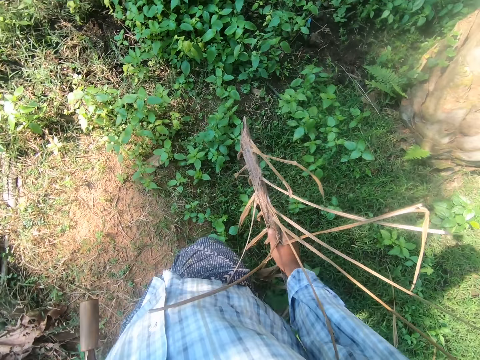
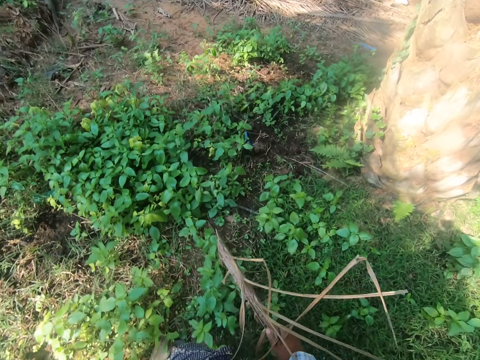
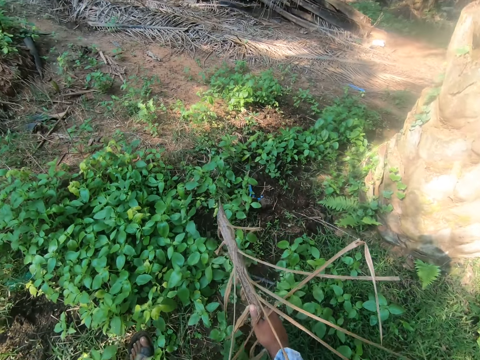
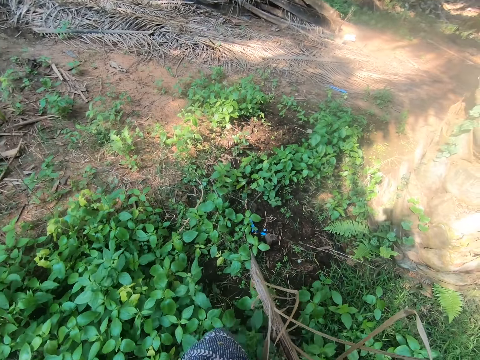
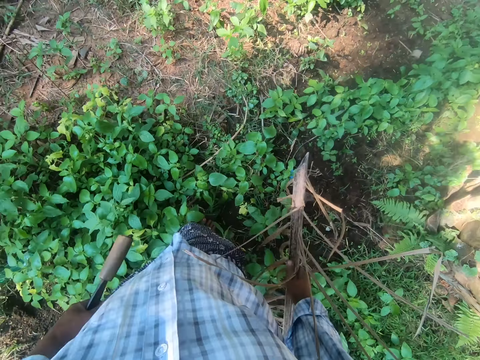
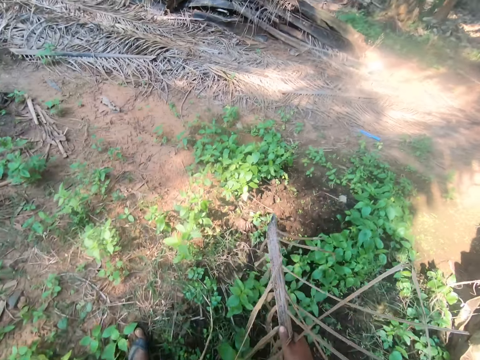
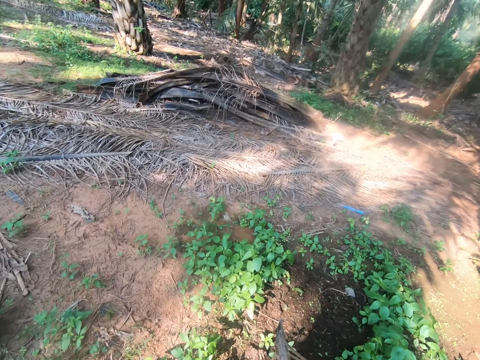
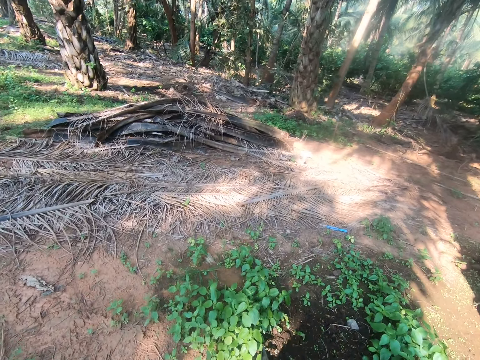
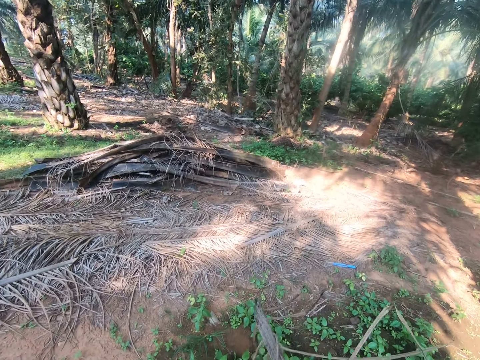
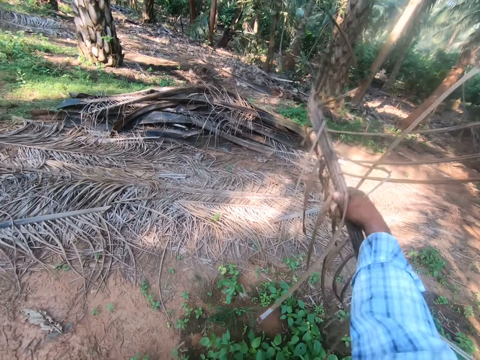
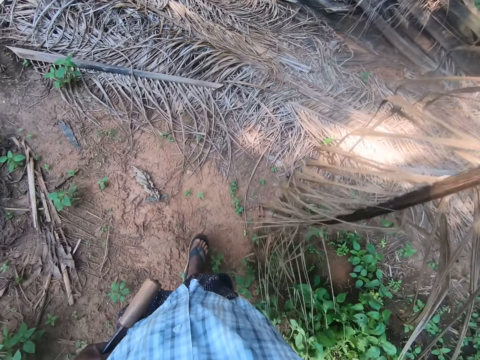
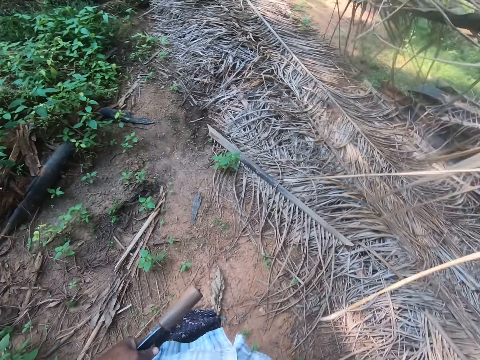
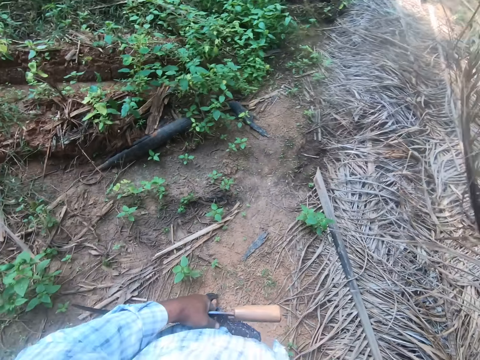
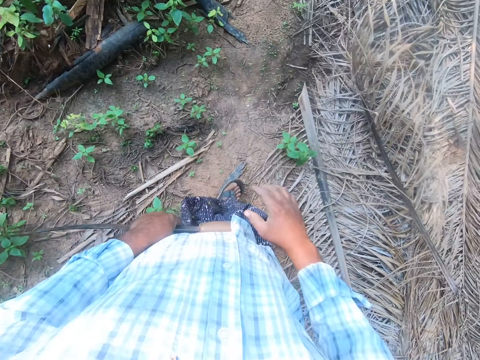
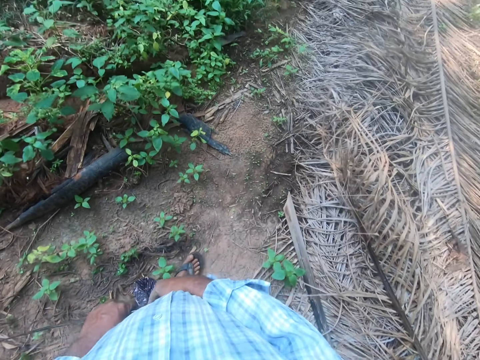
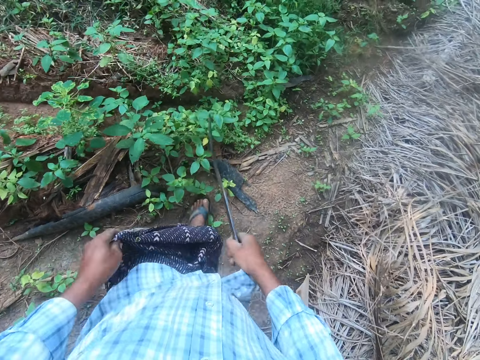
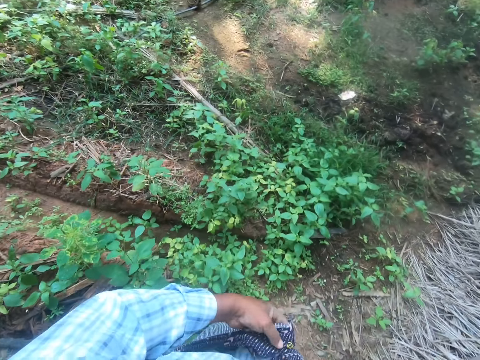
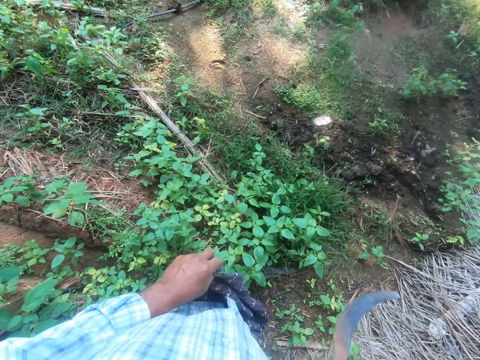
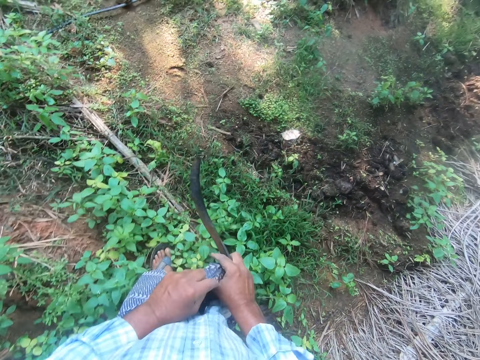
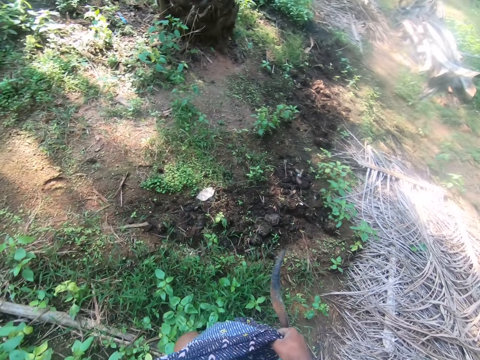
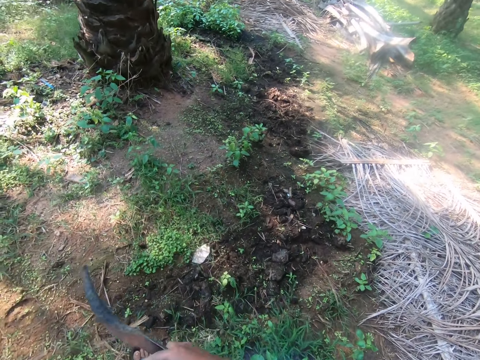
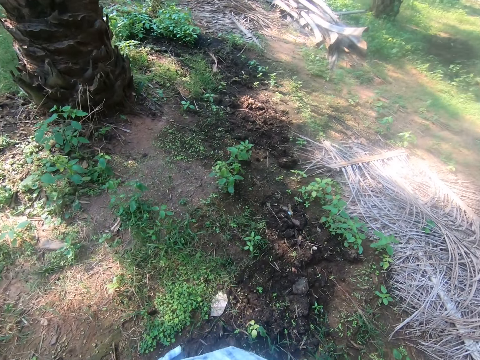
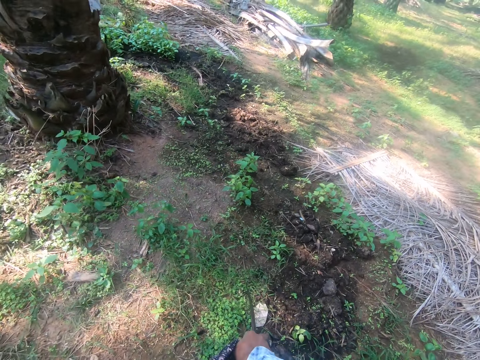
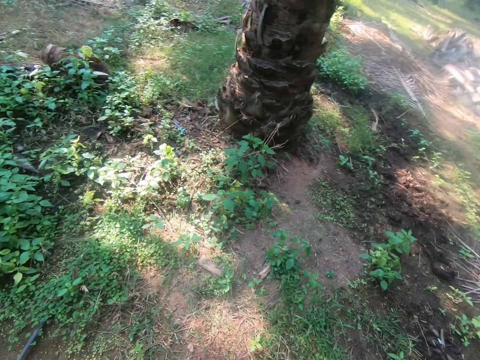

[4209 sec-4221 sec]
The camera wearer drops the palm frond on a pile of palm fronds. He takes the machete from his left hand with his right hand. He adjusts his cloth with both hands. He walks in the farm.

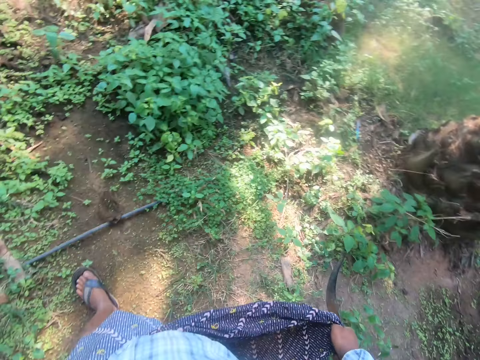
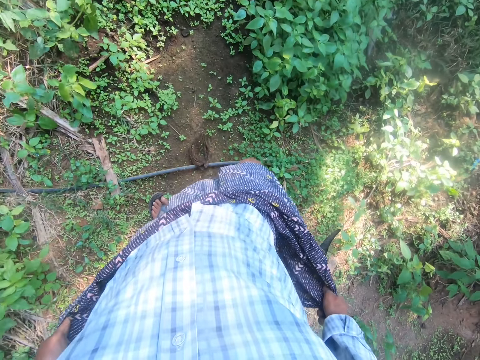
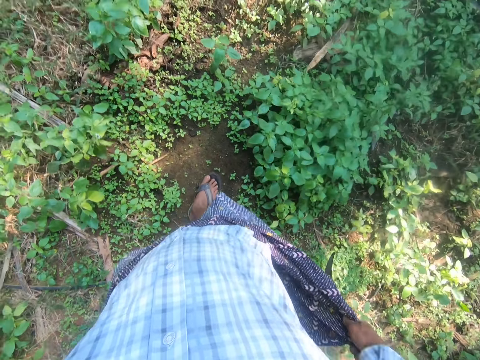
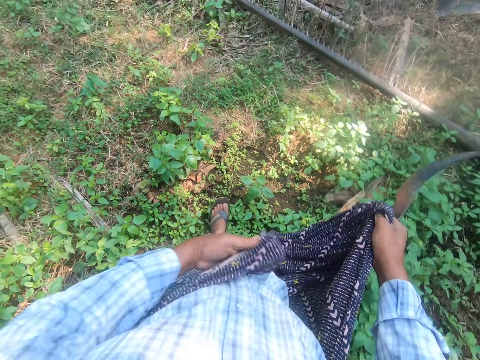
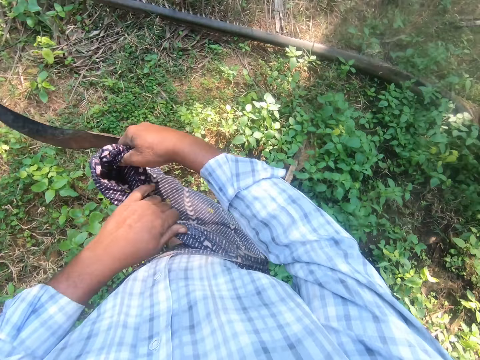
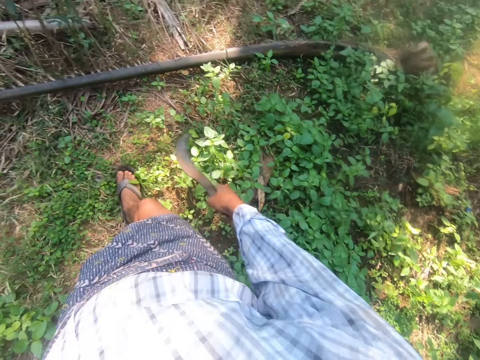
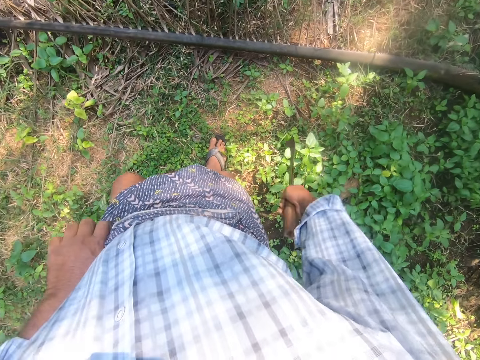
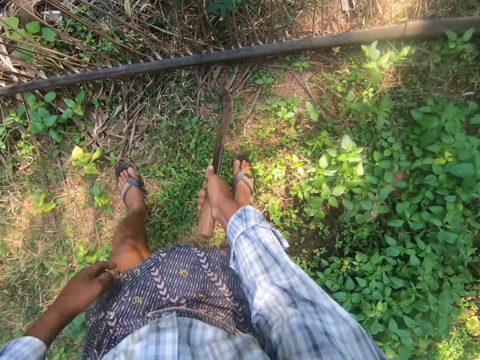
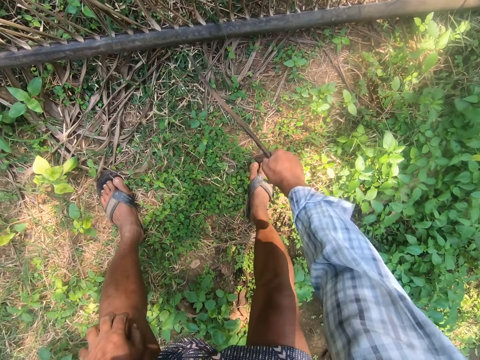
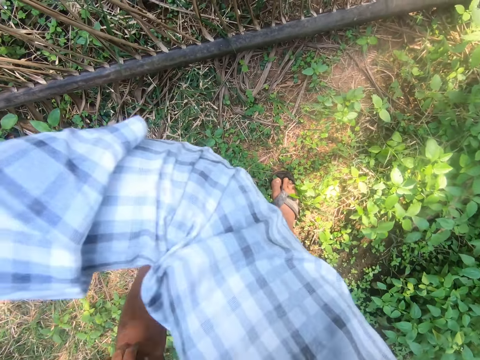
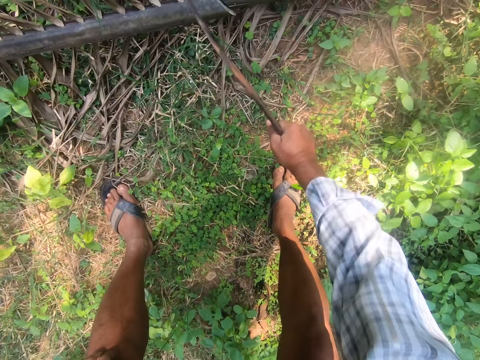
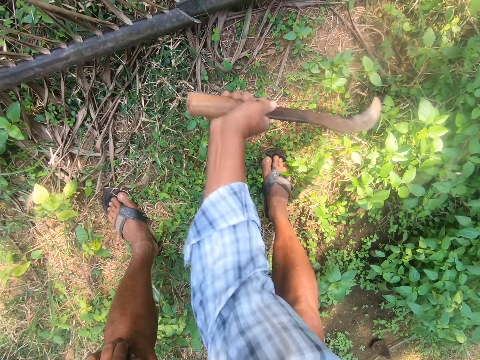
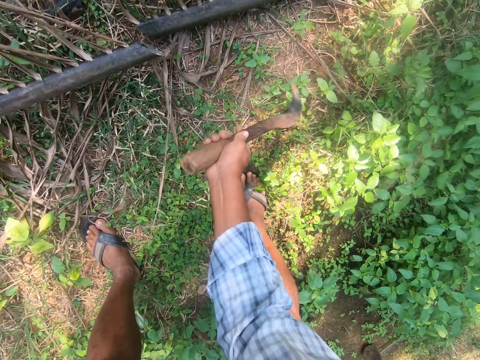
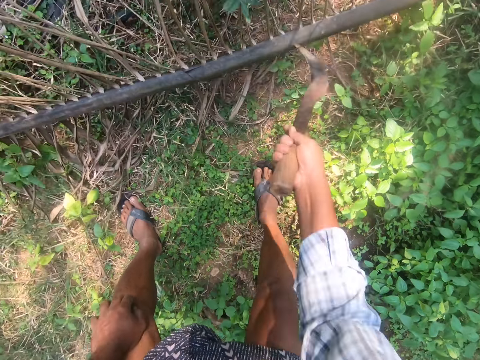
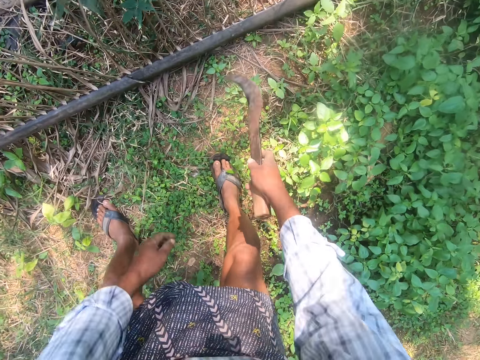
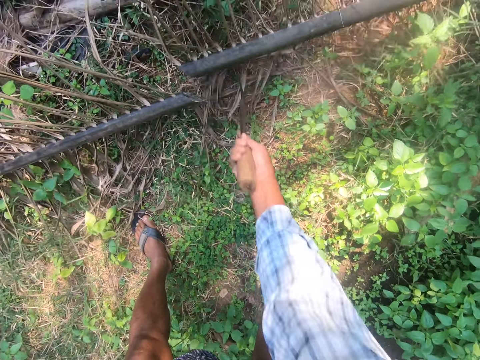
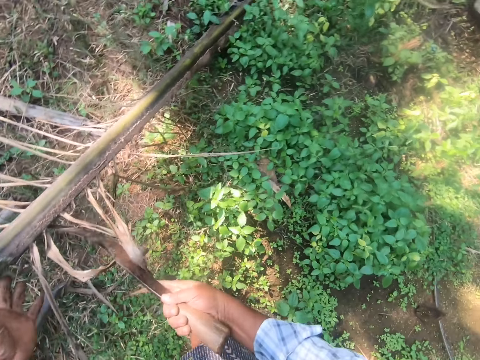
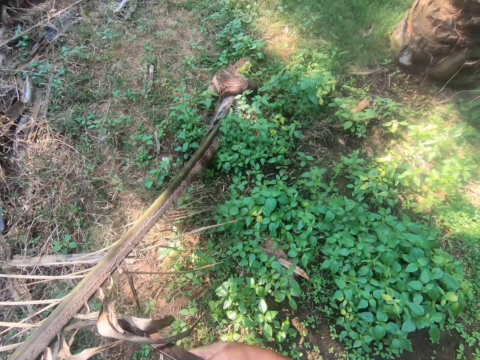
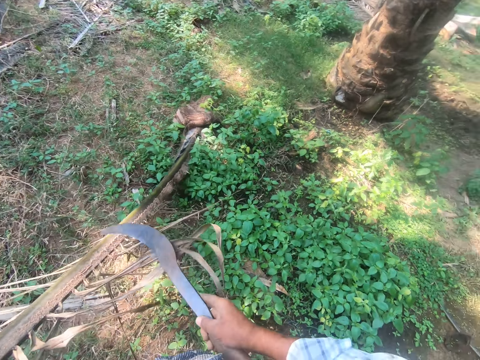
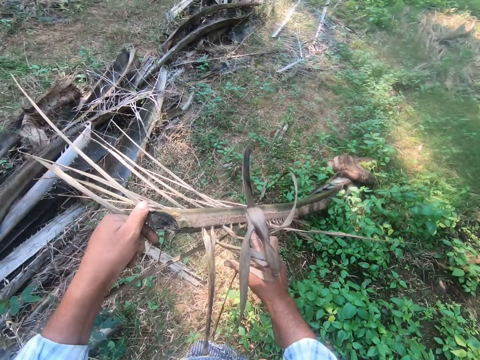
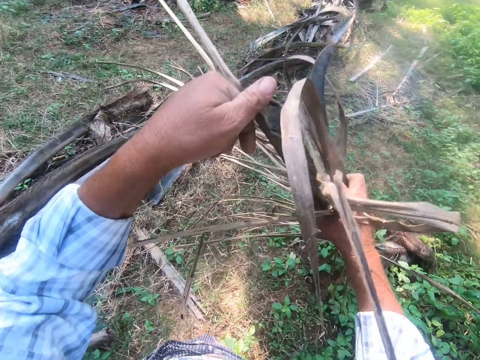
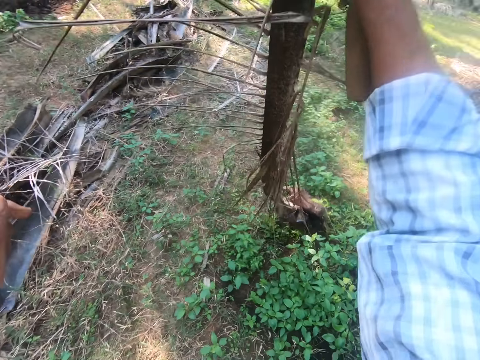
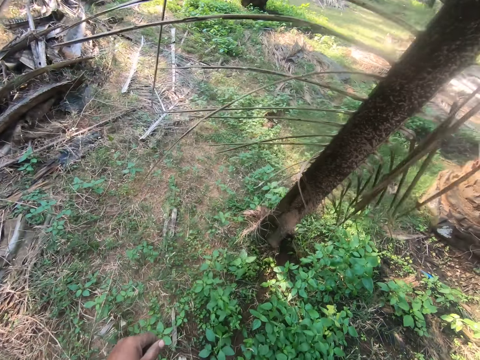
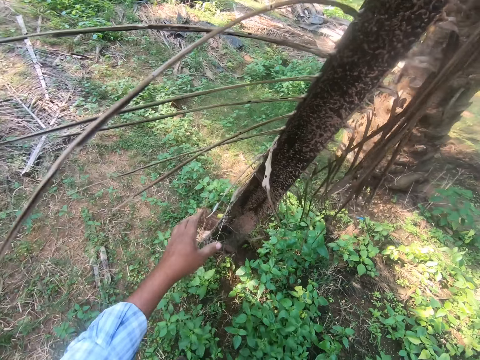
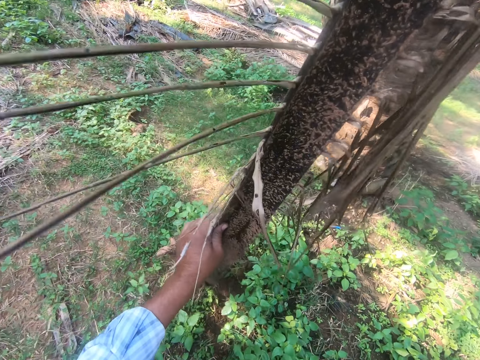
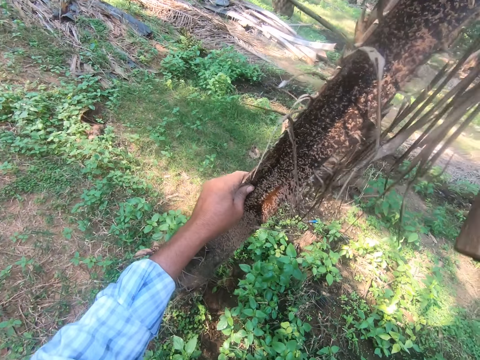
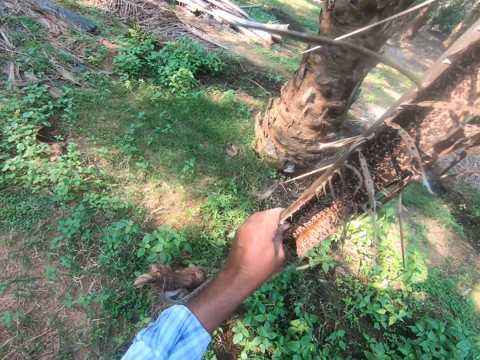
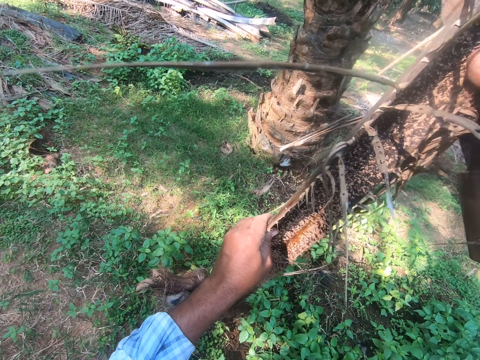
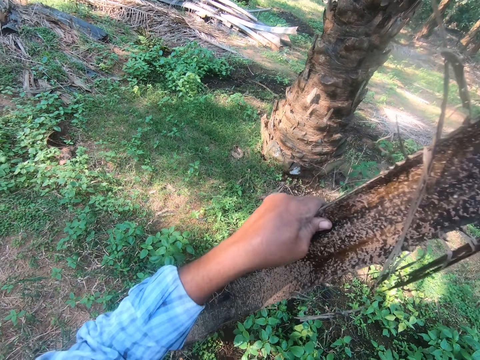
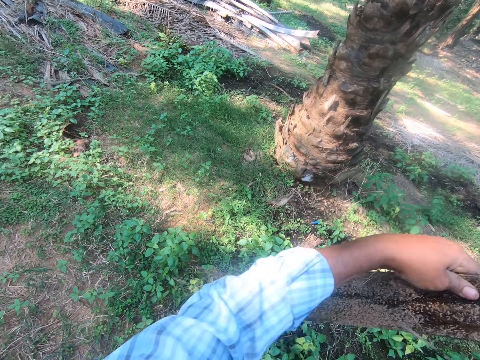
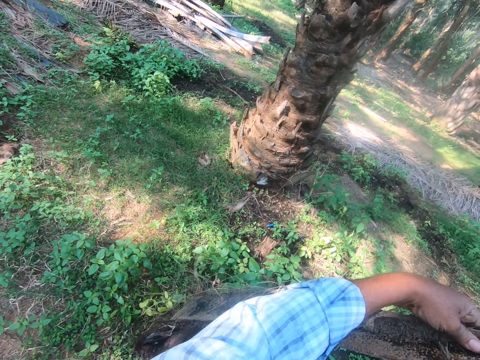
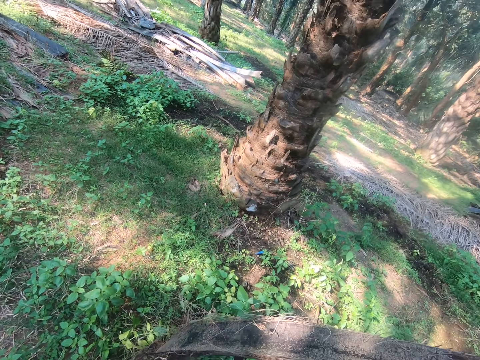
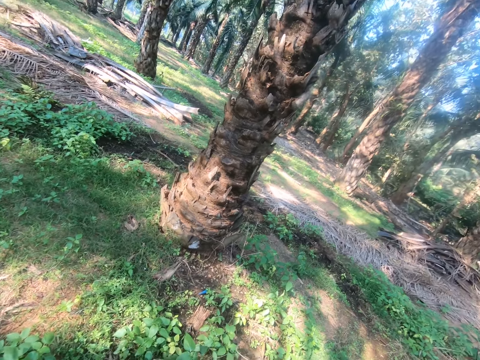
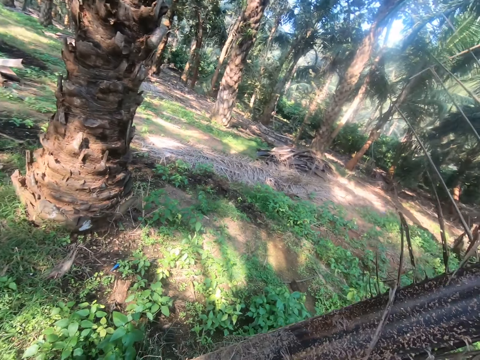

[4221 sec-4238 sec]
The camera wearer holds up the kurta and folds the kurta. He cuts a palm frond on the ground with the sickle or machete in his right hand. He raises up the machete. He cuts the leaf with the machete repeatedly. He lifts the palm frond with the sickle in his right hand. He holds the leaf high and holds the leaf with both hands.
